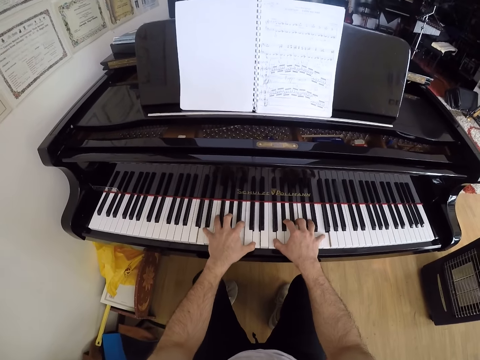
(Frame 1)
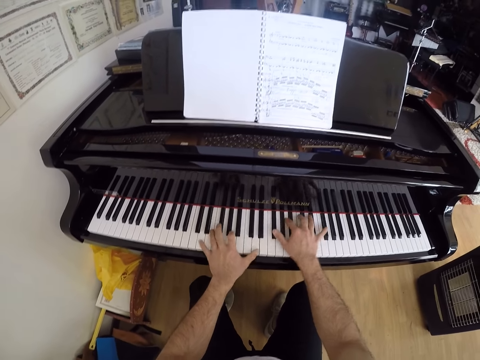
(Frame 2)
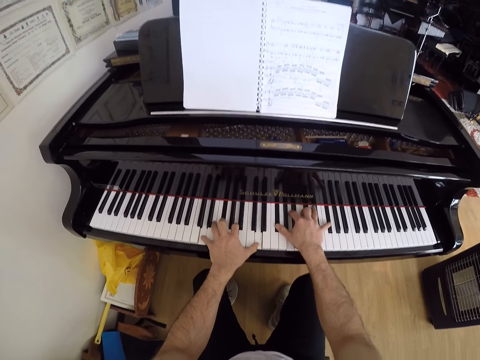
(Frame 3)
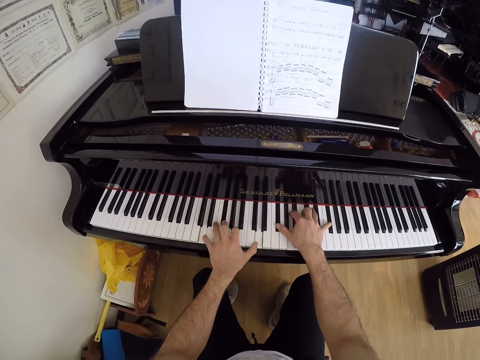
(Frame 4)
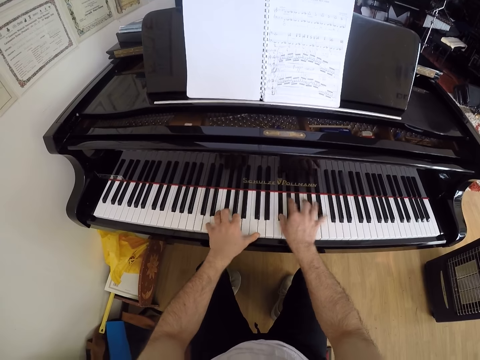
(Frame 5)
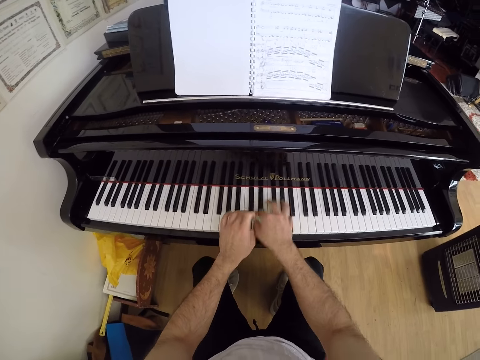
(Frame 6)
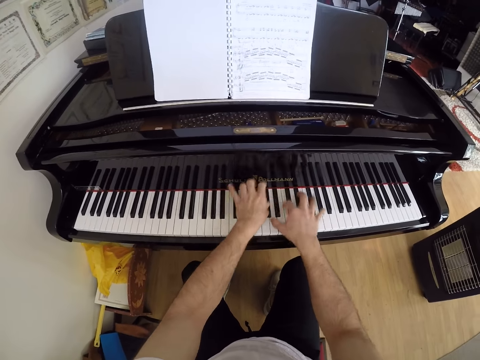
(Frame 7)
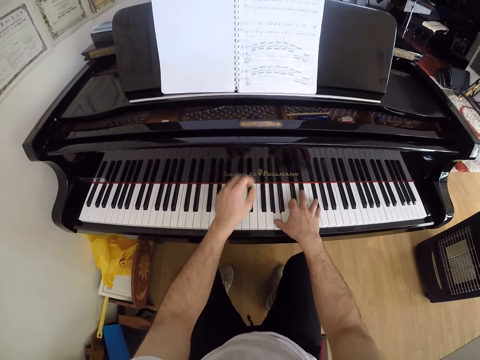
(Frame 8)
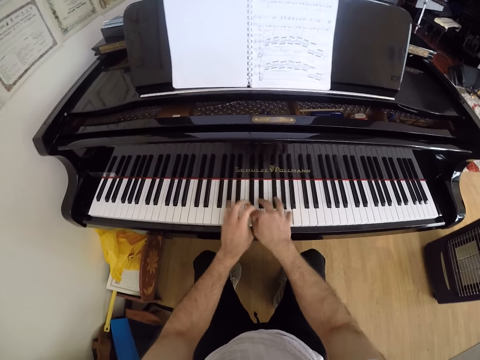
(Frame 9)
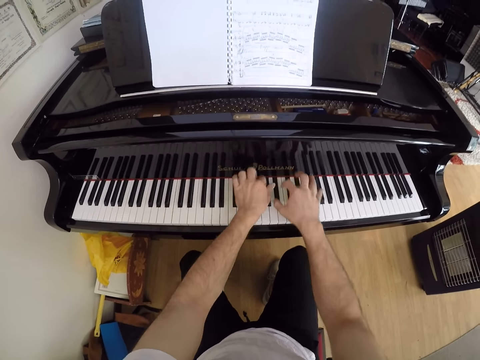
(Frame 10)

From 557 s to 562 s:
The camera wearer plays the piano with both hands.

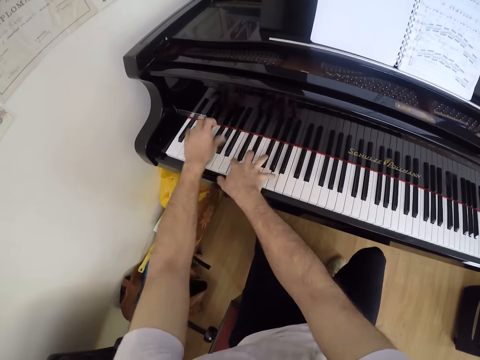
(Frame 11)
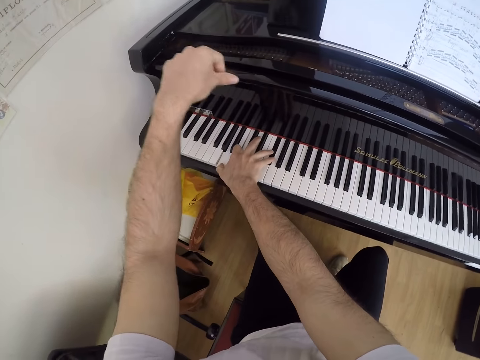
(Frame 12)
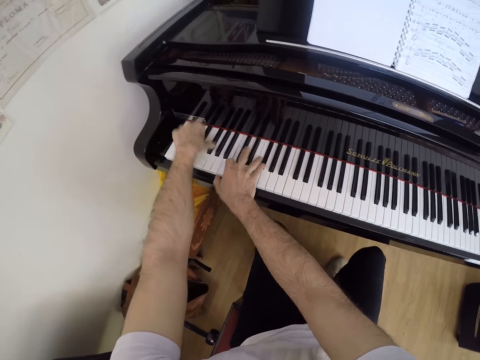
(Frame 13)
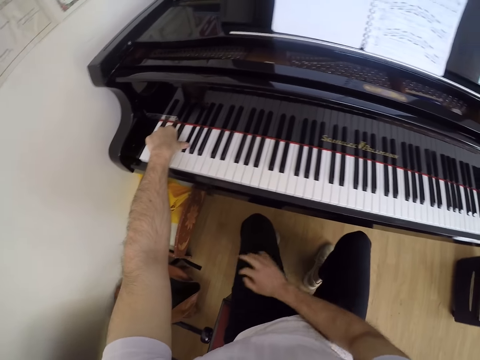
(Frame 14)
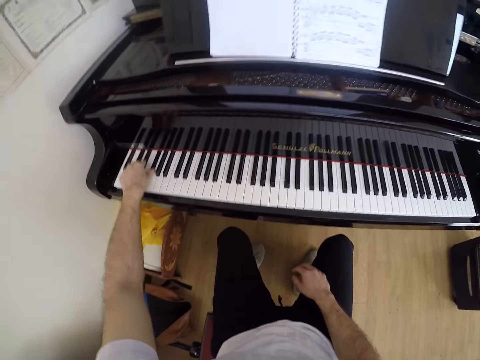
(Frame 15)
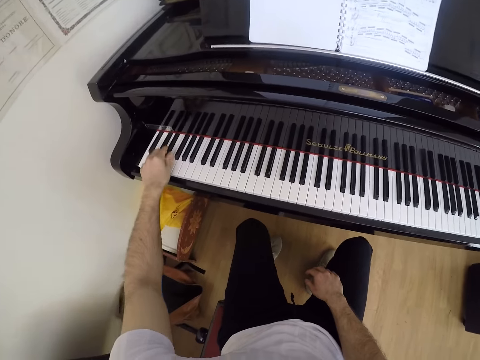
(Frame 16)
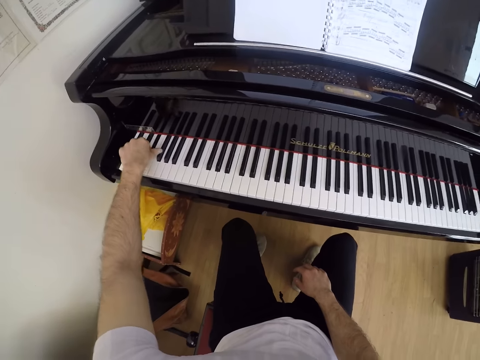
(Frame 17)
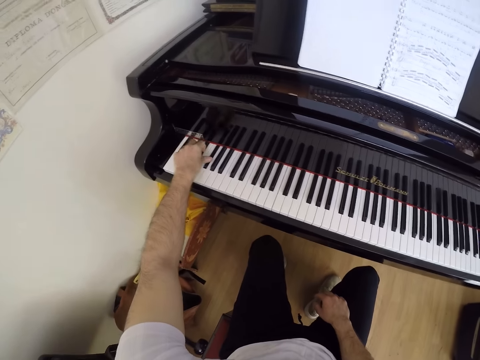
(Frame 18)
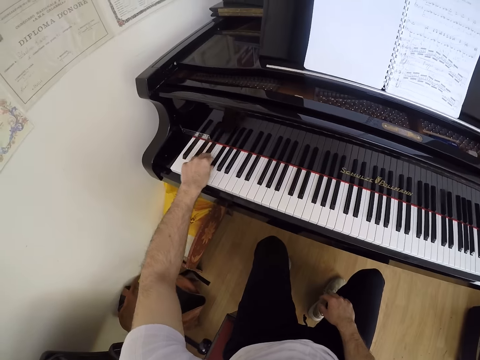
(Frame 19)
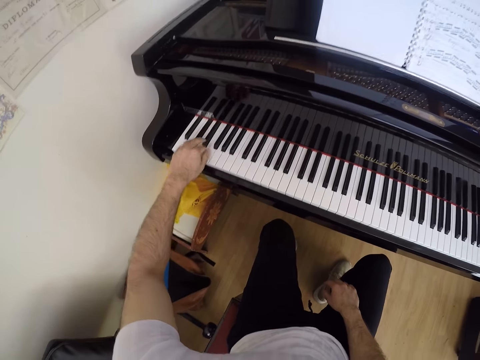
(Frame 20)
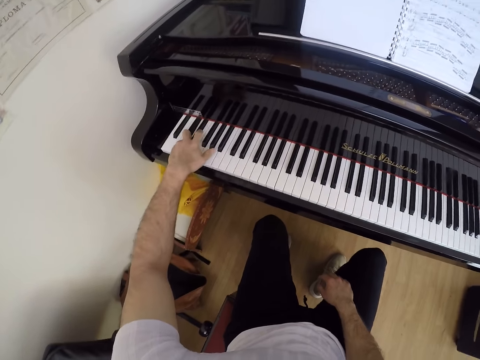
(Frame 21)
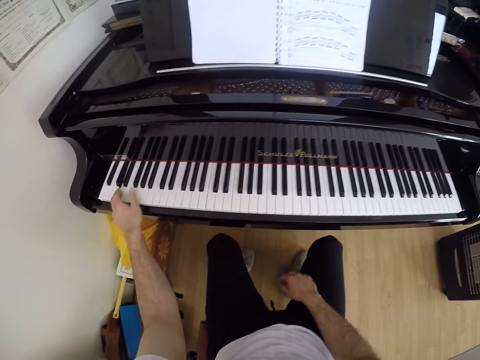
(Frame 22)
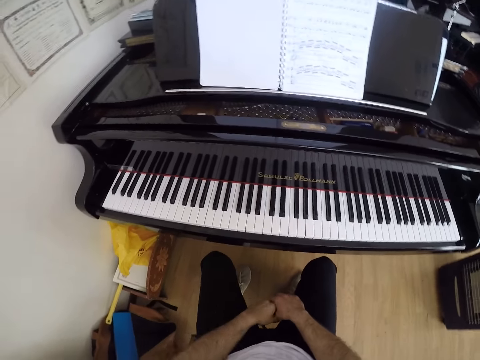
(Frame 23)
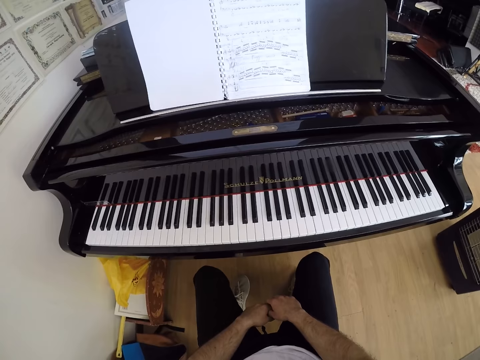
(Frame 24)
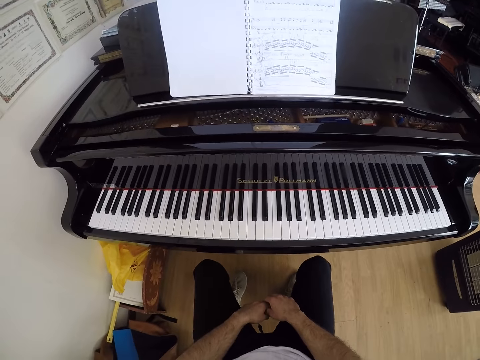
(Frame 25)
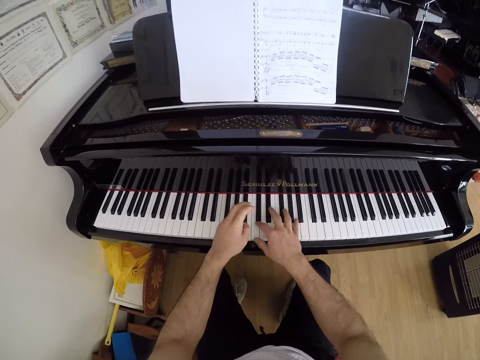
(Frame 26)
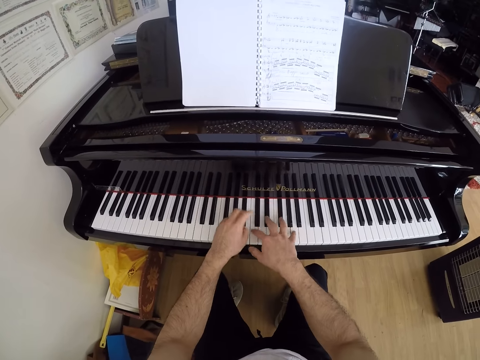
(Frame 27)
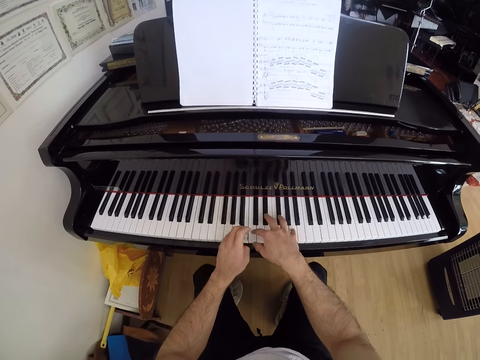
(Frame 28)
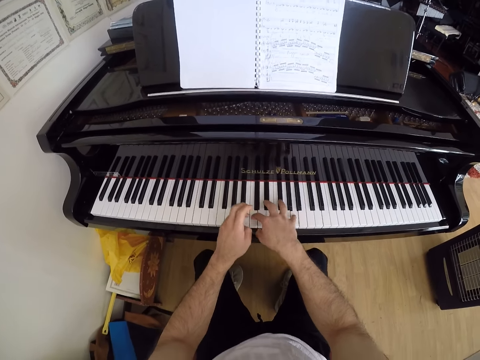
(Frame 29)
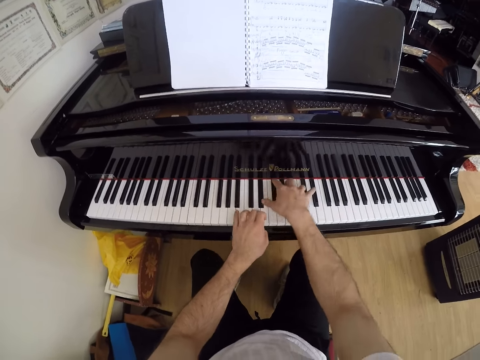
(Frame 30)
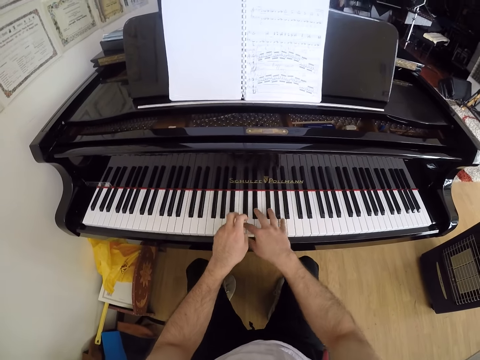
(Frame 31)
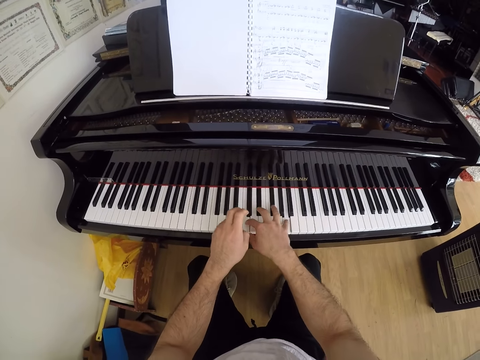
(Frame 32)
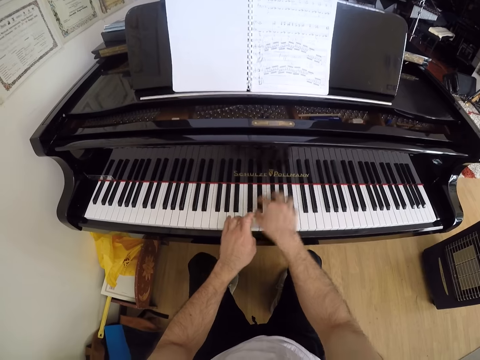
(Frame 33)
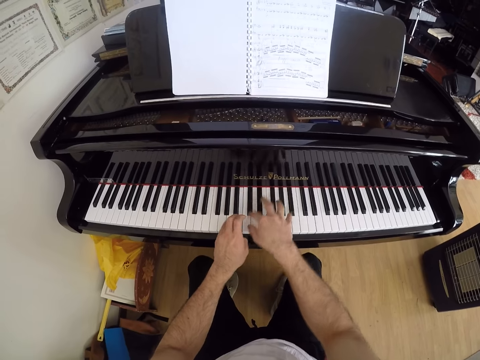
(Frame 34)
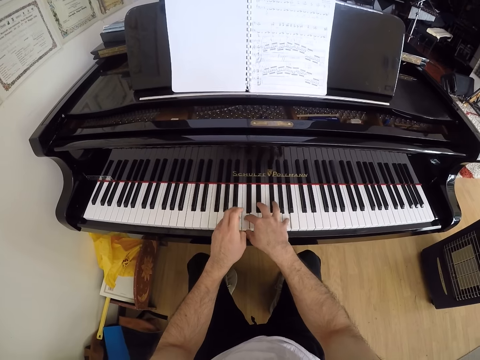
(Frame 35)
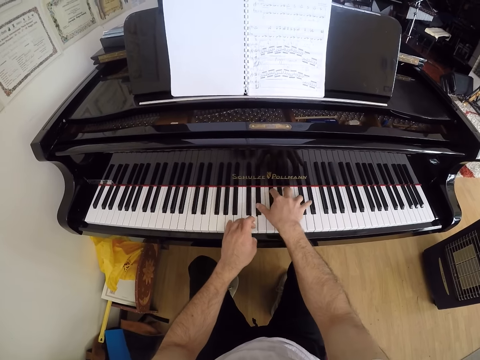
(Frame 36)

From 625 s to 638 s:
The camera wearer plays the lower octave of the piano with his left hand. He looks on. He plays the piano with both hands.

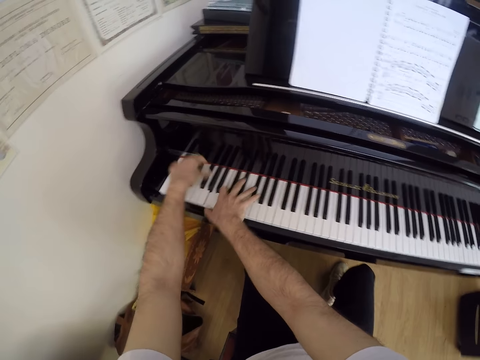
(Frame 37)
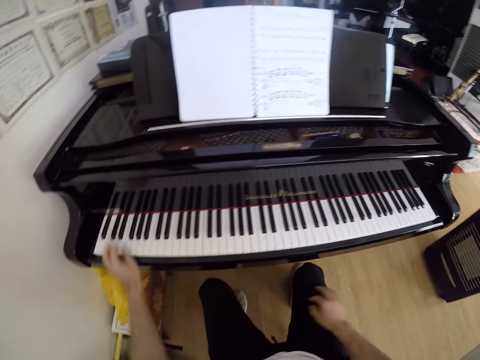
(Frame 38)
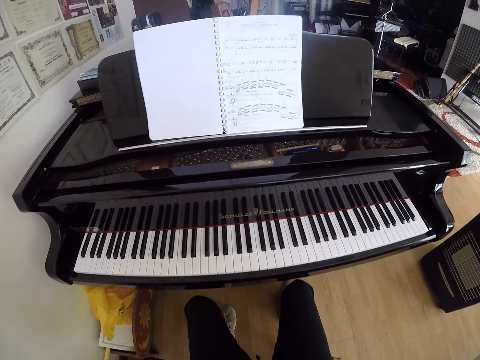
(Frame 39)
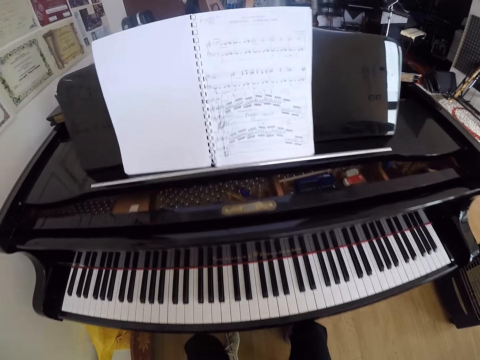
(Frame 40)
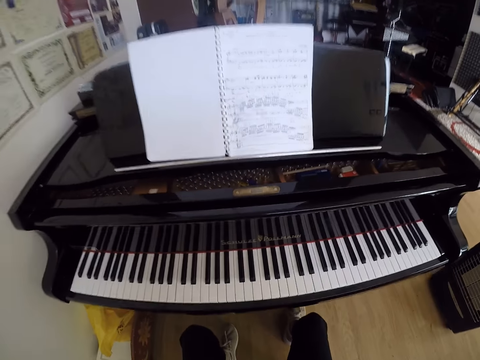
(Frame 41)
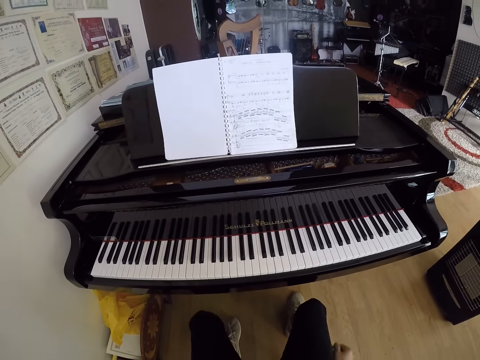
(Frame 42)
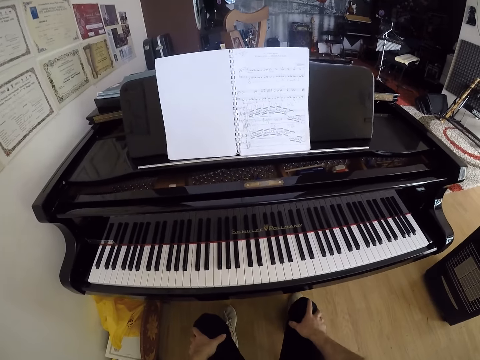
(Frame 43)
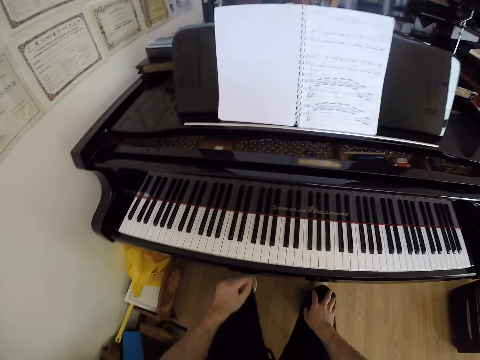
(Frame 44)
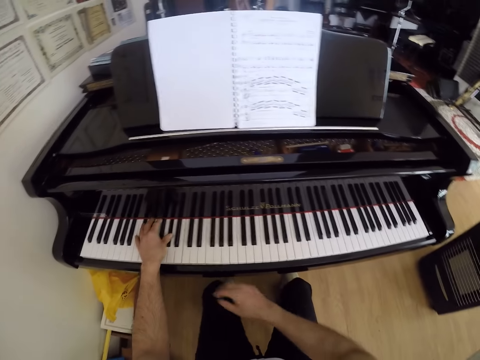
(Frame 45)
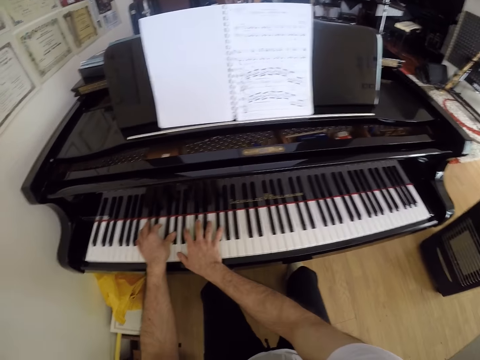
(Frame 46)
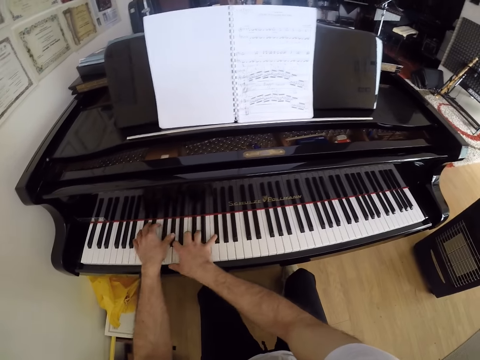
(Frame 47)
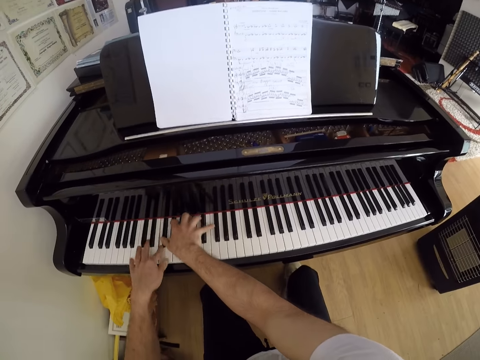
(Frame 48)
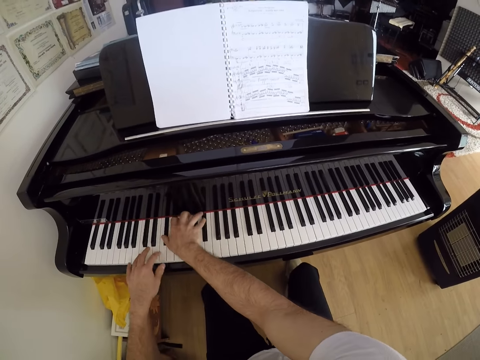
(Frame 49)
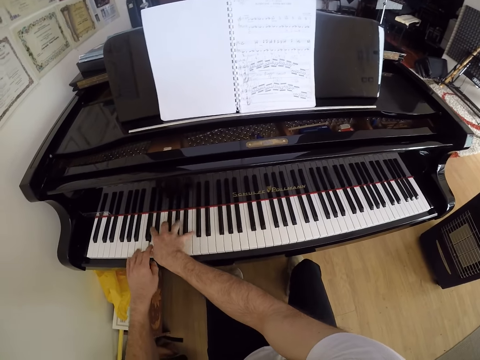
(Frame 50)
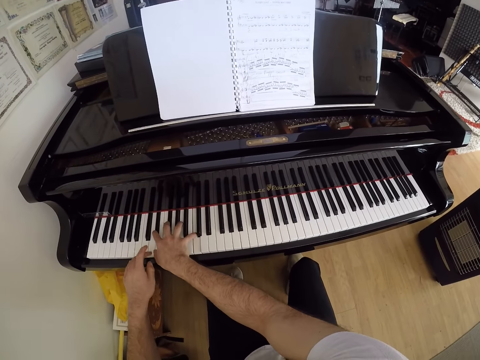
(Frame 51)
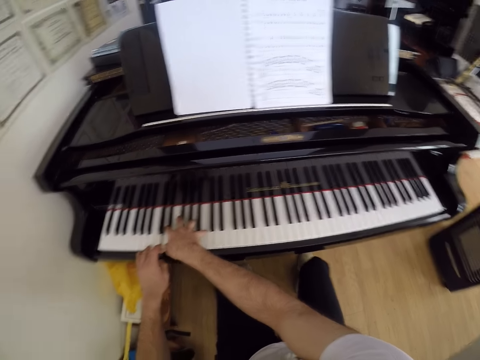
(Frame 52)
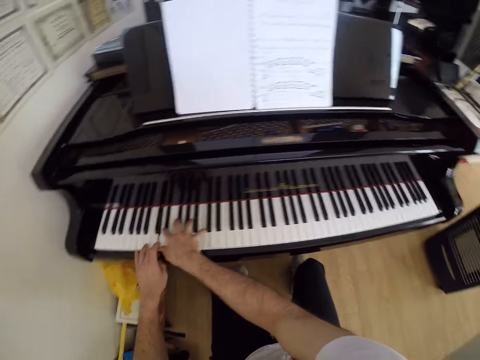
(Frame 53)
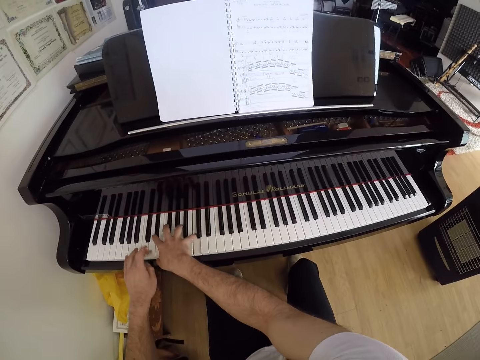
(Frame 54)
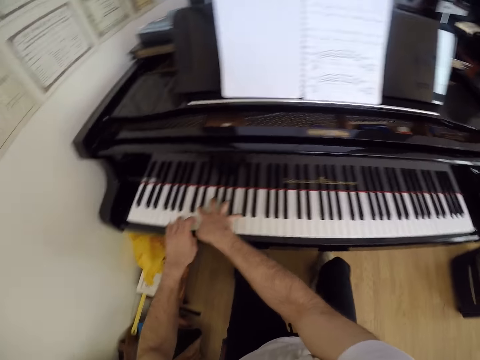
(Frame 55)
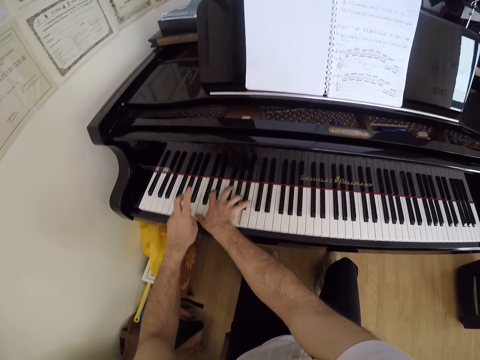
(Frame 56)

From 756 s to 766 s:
The camera wearer does something. They play the piano with both hands.
